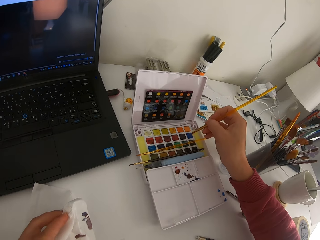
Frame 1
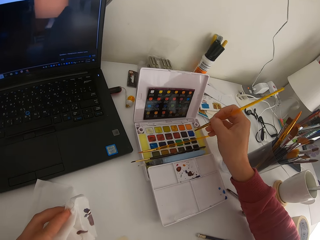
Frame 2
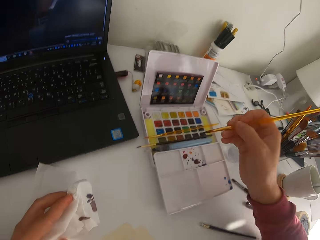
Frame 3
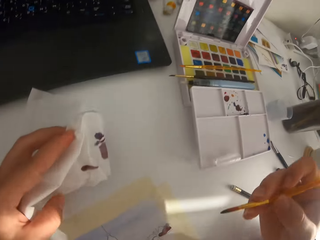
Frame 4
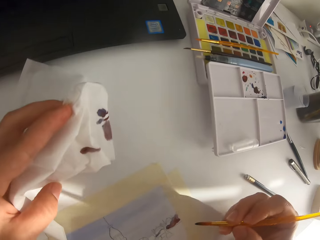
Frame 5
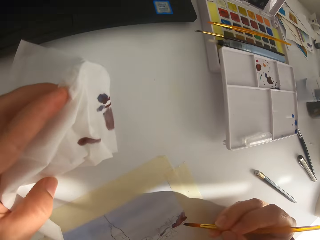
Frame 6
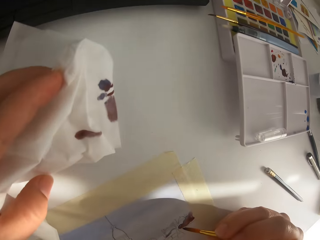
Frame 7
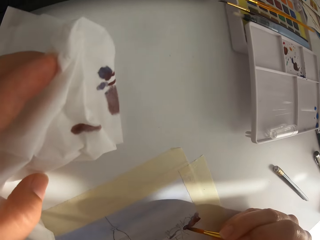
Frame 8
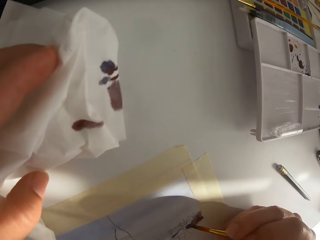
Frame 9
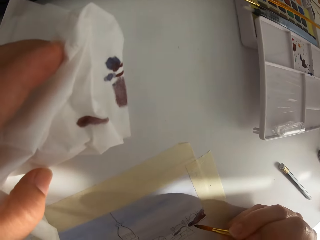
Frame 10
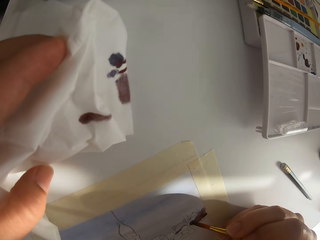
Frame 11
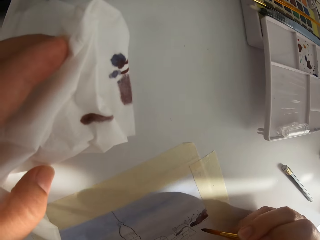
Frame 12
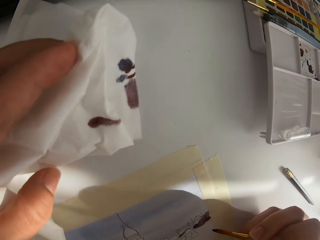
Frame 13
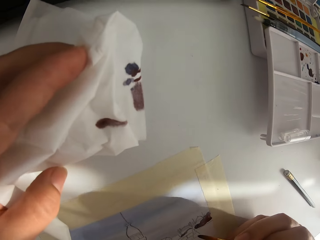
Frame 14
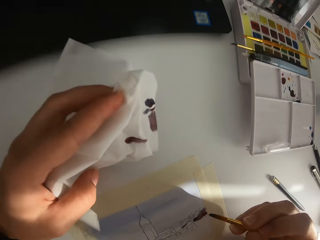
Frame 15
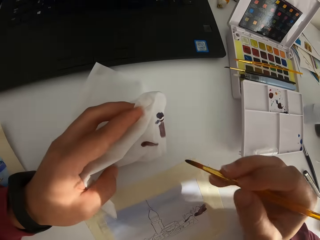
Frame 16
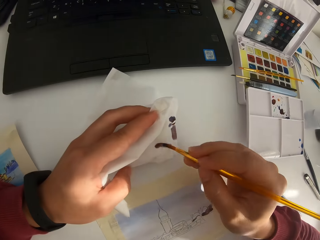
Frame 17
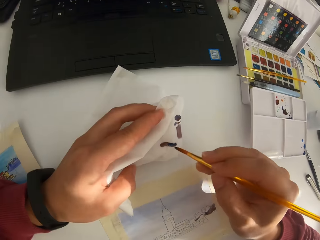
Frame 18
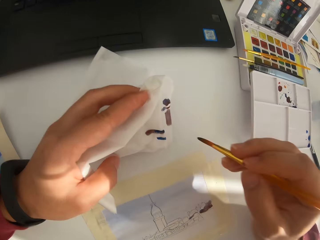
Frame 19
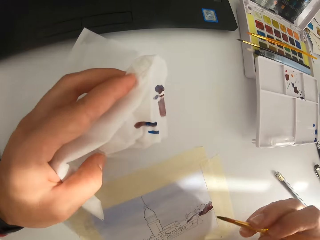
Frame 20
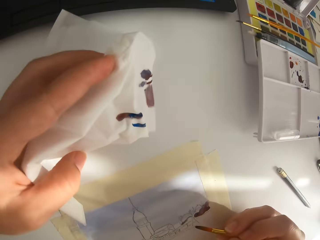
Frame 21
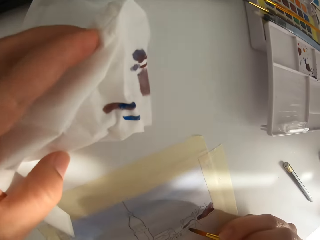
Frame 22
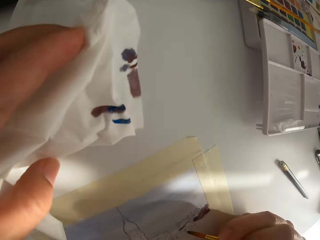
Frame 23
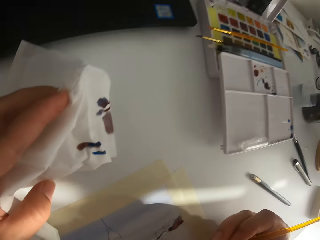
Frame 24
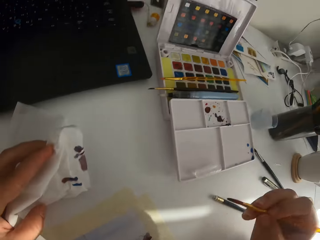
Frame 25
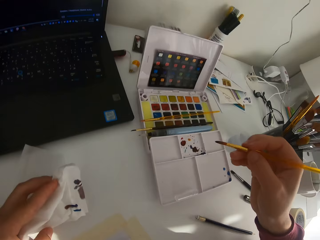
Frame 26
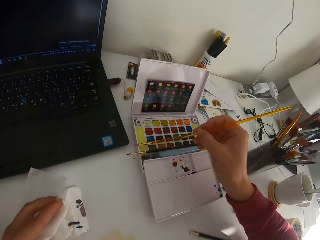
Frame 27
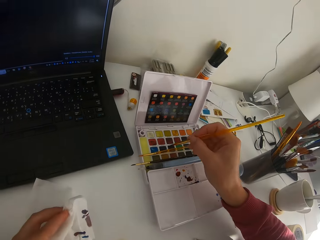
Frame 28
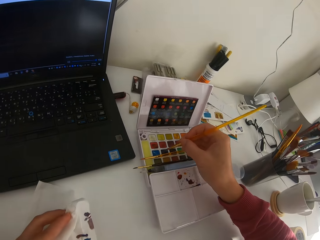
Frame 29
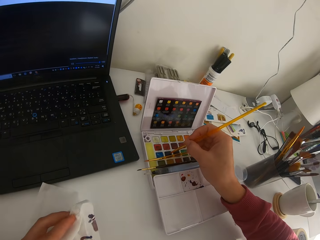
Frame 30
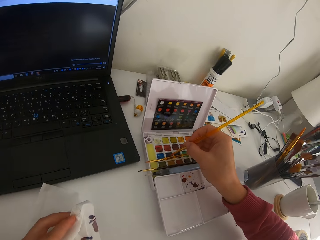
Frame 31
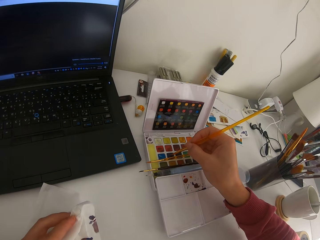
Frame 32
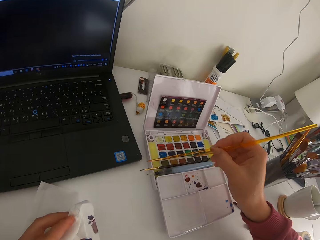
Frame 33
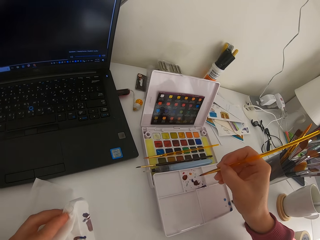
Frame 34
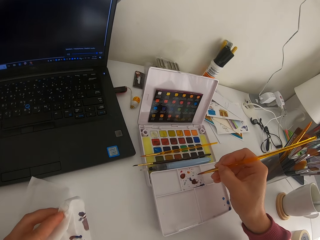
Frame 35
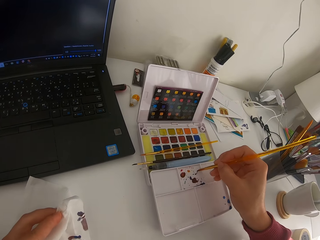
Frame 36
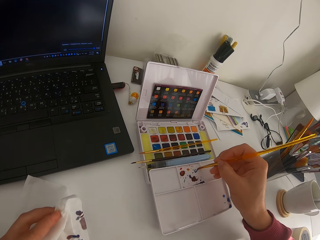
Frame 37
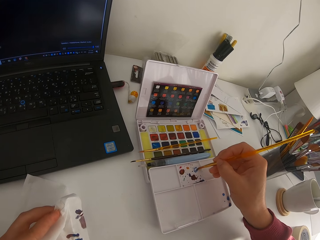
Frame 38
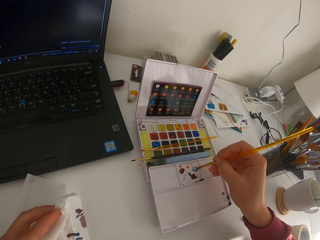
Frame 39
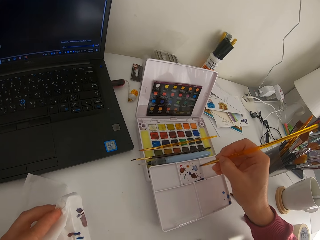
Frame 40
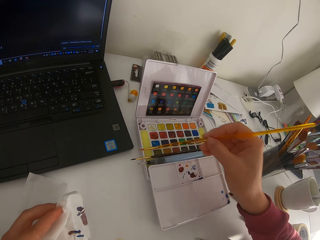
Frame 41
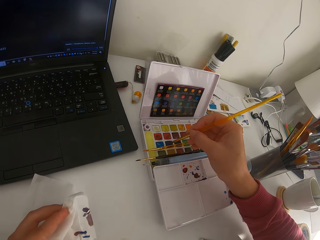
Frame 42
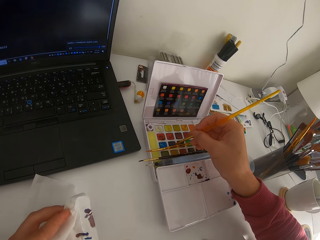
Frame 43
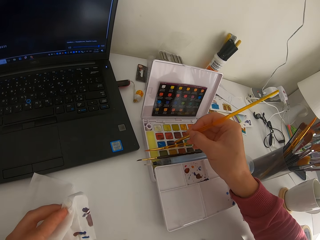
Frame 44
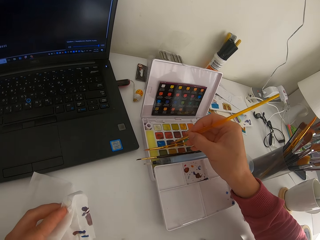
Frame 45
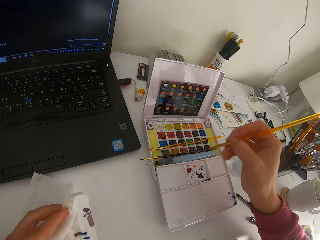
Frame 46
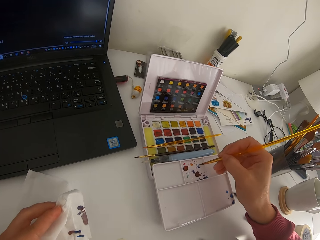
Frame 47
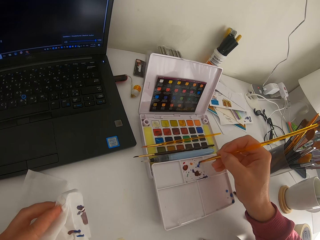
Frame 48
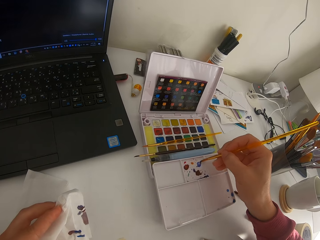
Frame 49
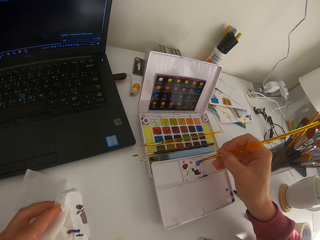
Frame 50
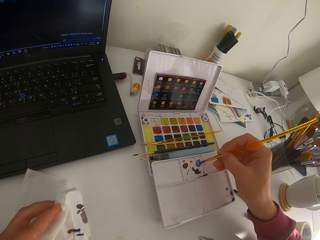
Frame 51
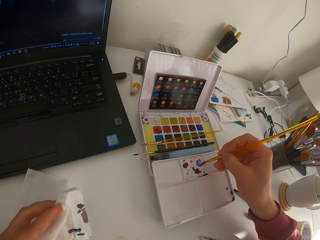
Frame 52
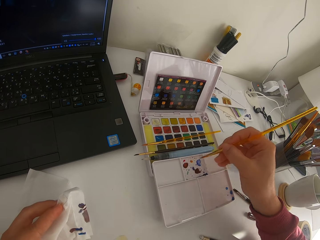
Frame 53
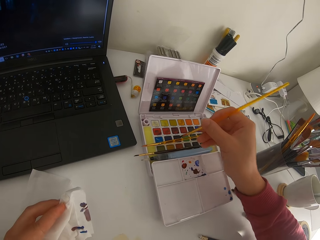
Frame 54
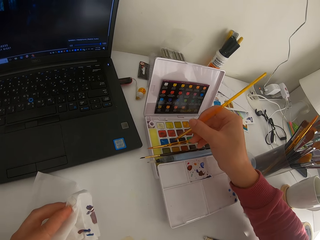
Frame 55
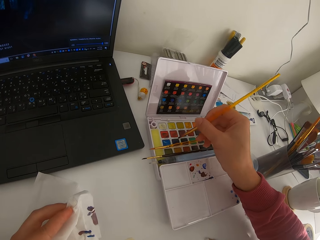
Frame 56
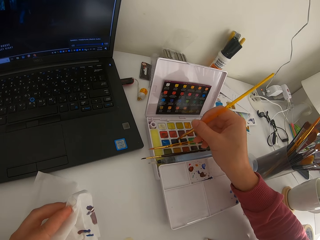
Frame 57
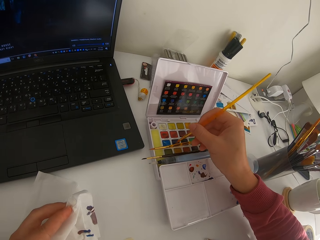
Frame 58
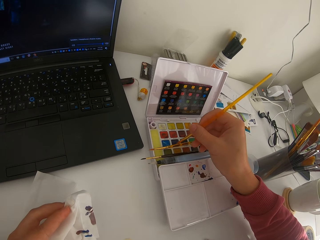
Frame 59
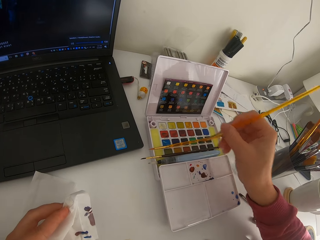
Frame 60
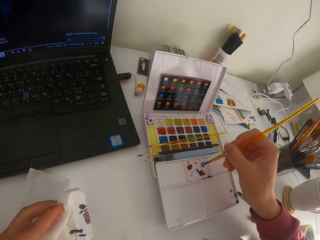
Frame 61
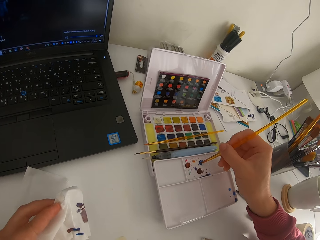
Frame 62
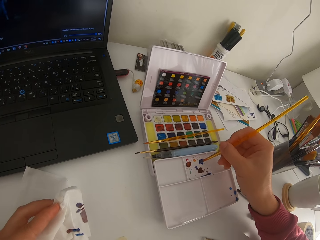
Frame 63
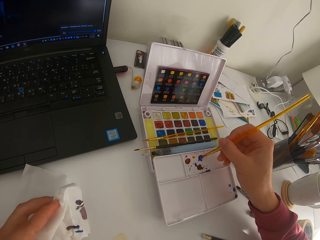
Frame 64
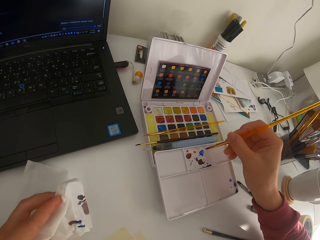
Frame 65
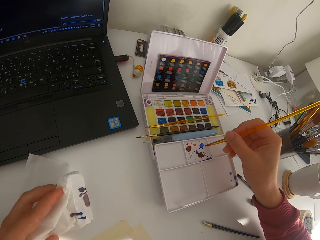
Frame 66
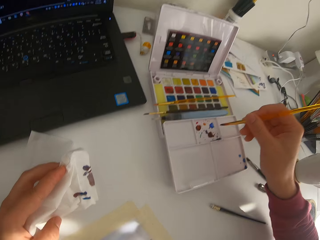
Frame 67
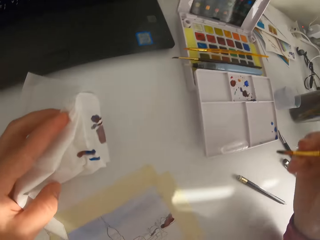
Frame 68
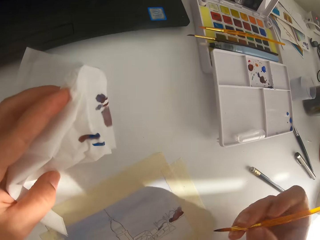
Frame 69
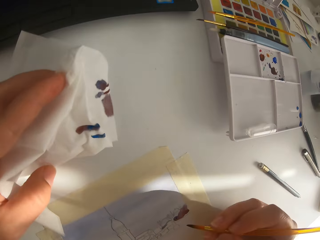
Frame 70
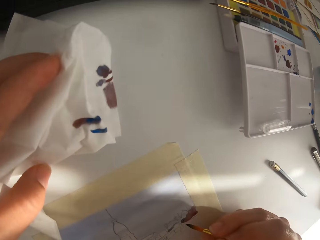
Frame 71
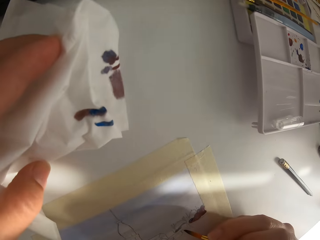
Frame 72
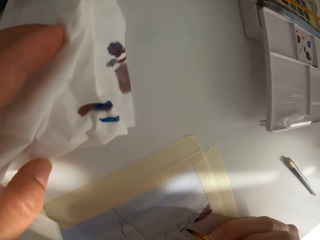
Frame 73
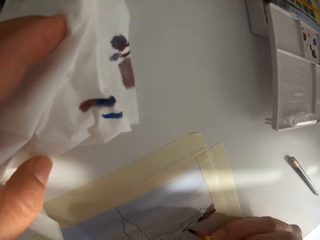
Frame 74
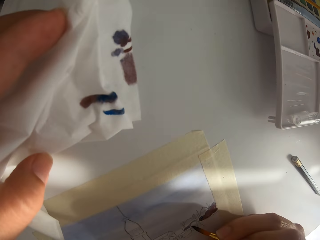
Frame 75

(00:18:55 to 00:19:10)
The camera wearer touches the paint brush on the solid watercolor. They paint on paper. They wipe the paint brush on the tissue paper. They paint on the paper. They touch the paint brush on the solid watercolor. They mix paint on the palette. They touch the paint brush on the solid watercolor. They mix paint on the palette. They touch the paint brush on the solid watercolor. They mix paint on the palette.

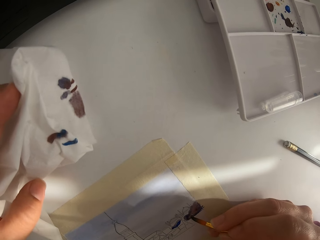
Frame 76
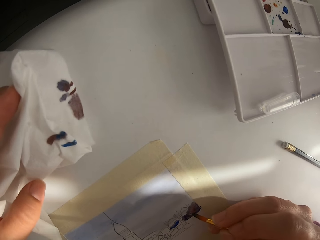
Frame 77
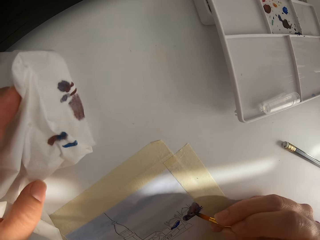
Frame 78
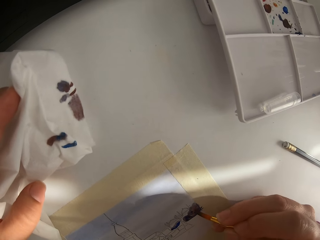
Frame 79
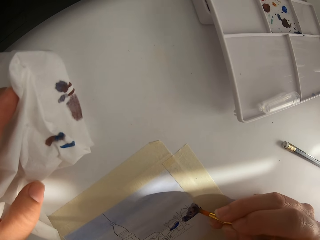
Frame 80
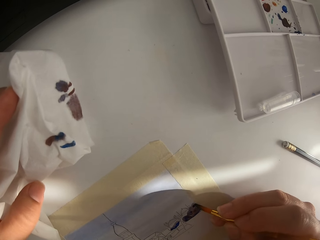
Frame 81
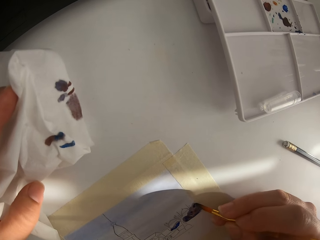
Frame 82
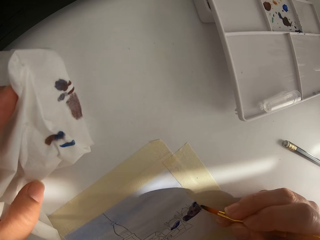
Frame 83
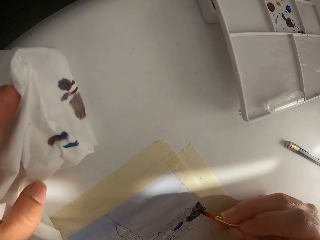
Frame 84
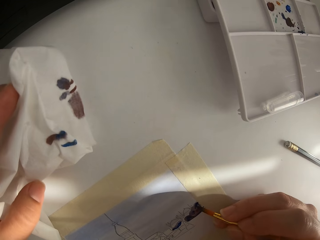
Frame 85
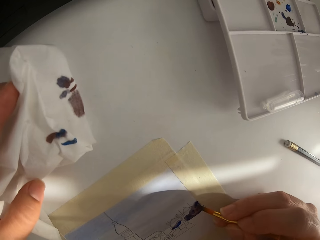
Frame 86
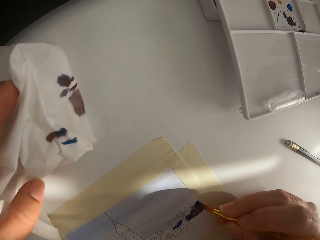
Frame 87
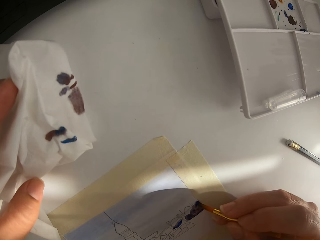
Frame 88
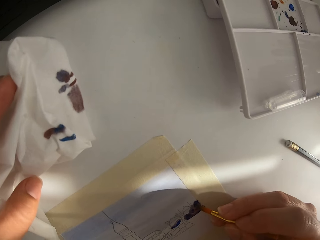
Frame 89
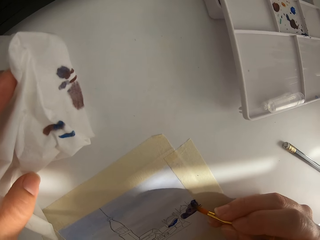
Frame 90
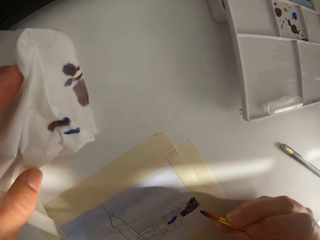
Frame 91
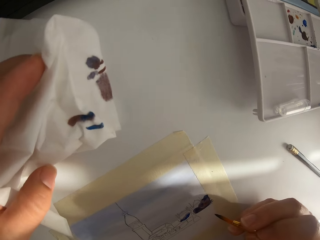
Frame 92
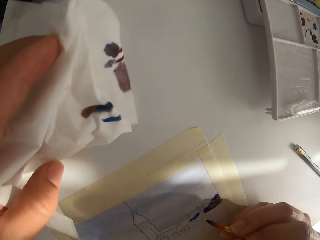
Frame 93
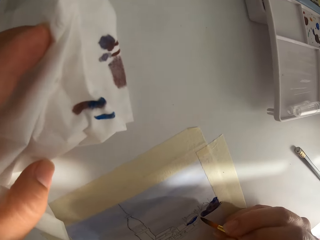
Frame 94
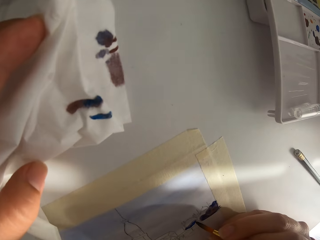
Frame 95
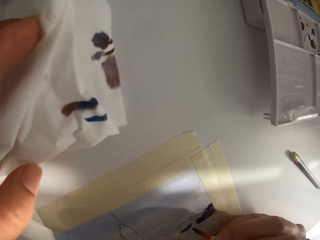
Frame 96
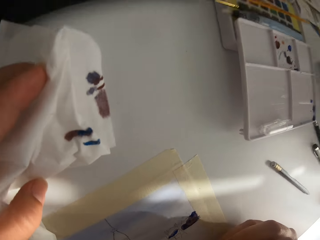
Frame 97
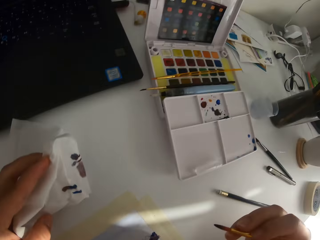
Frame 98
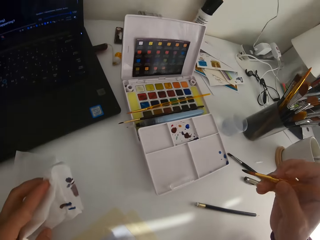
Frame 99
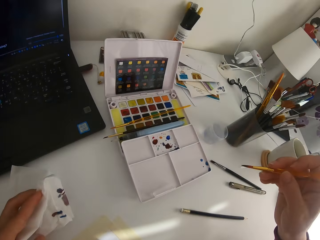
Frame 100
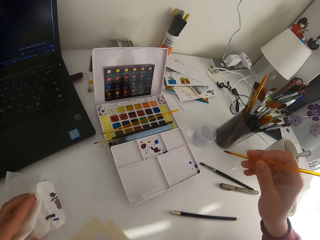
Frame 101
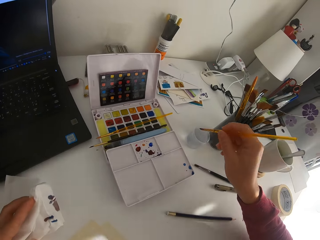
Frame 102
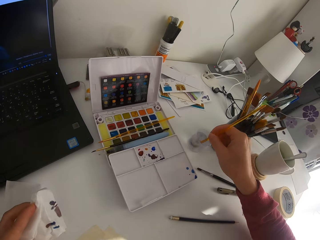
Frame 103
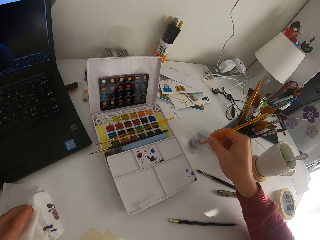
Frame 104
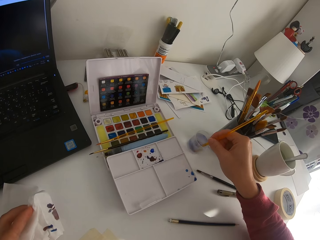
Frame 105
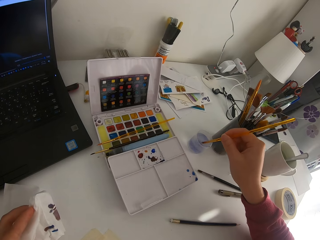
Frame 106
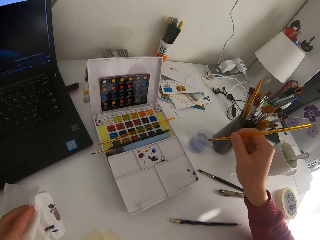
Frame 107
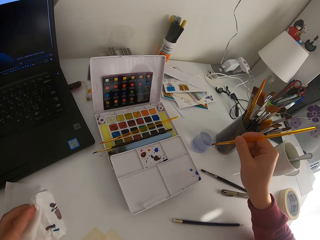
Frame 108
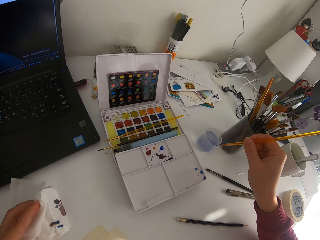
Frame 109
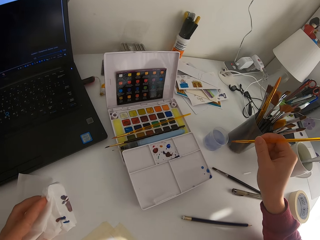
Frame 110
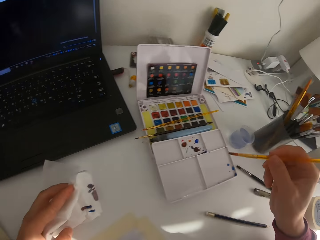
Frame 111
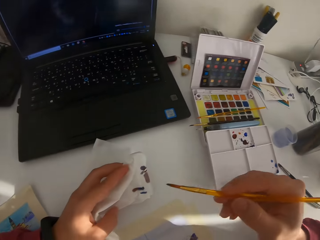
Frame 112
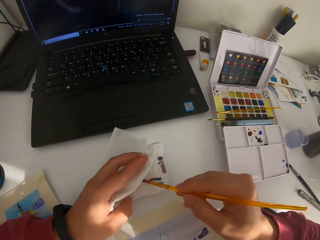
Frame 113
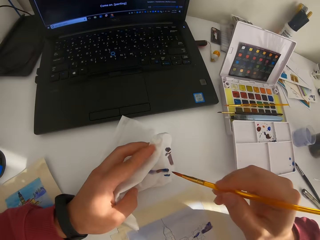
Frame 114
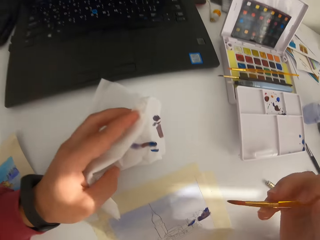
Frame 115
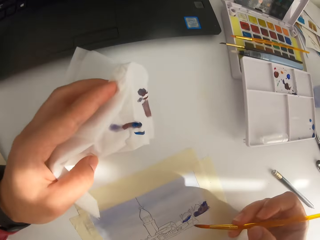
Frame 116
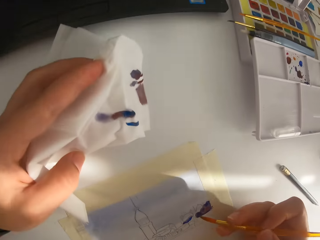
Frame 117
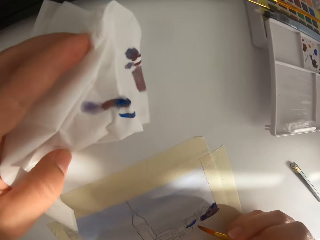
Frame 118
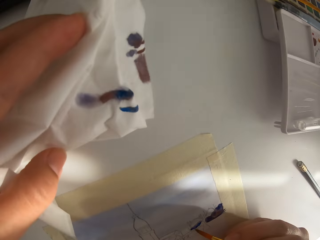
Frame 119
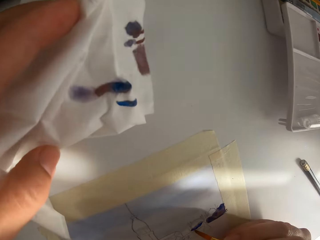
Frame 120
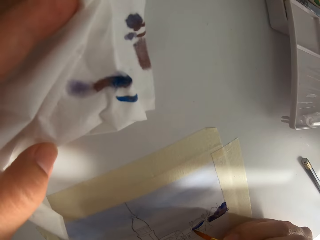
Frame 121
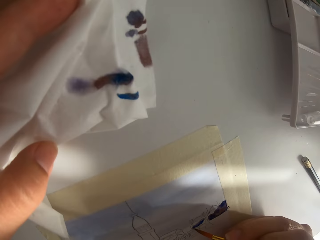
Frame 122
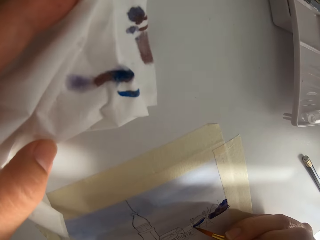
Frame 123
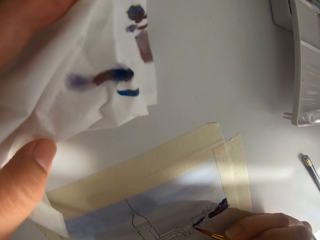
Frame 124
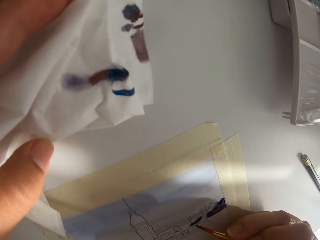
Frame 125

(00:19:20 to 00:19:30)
The camera wearer paints on paper. They dip the paint brush in water. They wipe the paint brush on the water can. They touch the paint brush on the tissue paper.
